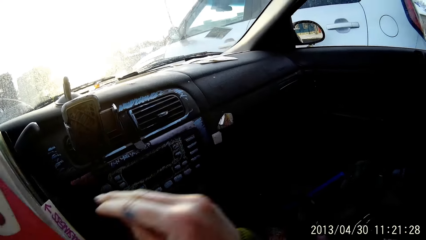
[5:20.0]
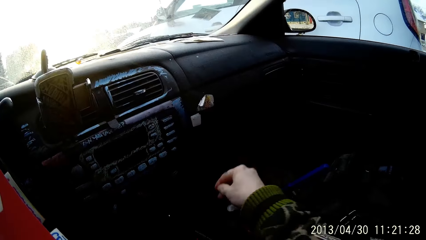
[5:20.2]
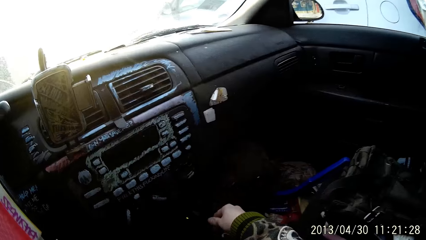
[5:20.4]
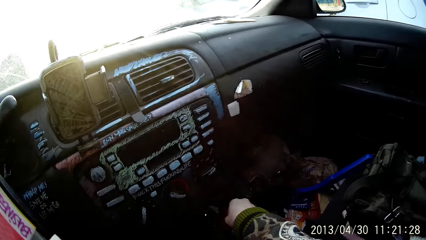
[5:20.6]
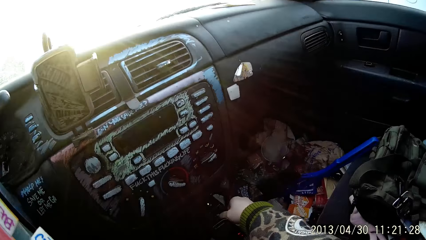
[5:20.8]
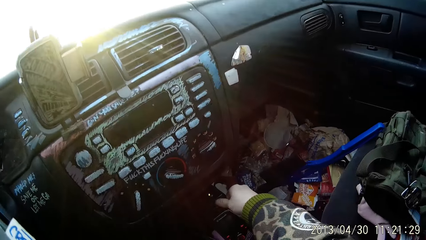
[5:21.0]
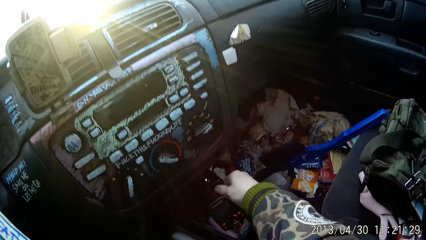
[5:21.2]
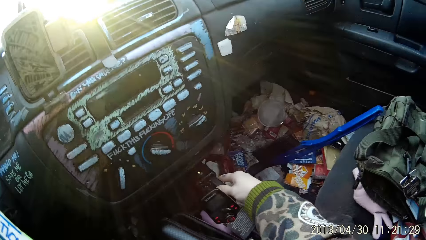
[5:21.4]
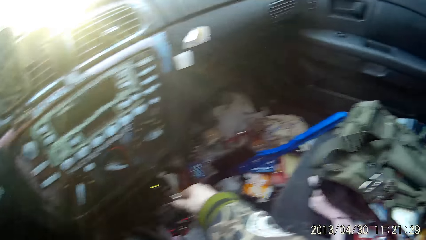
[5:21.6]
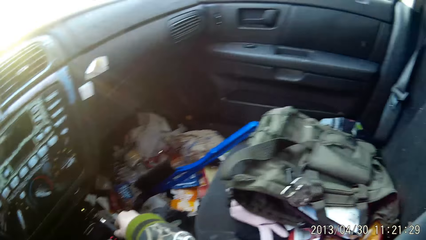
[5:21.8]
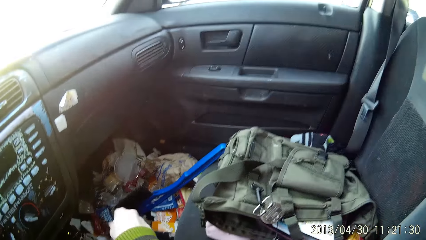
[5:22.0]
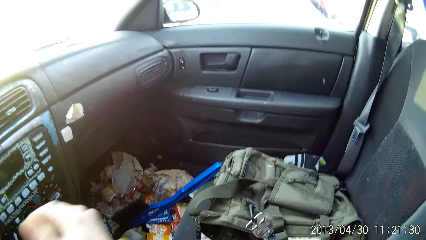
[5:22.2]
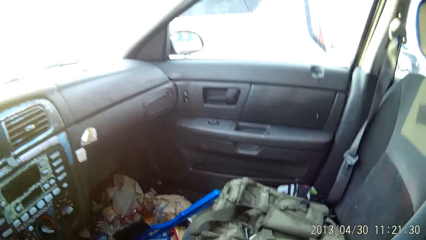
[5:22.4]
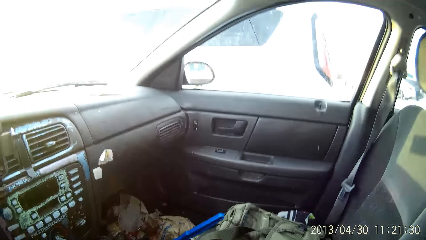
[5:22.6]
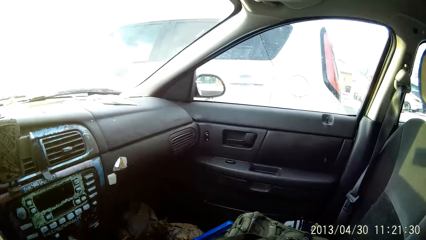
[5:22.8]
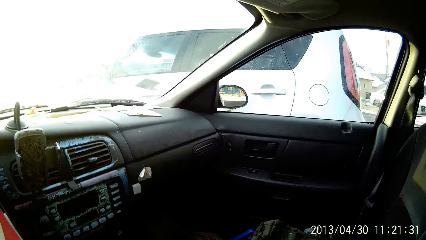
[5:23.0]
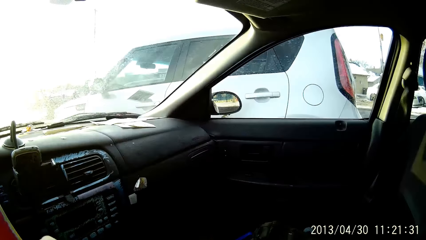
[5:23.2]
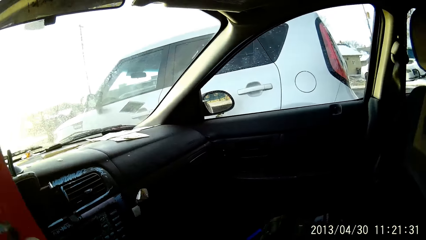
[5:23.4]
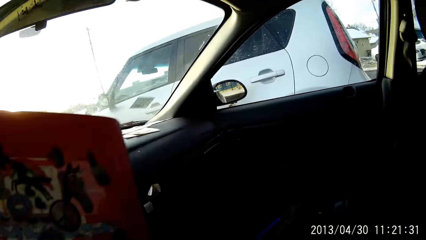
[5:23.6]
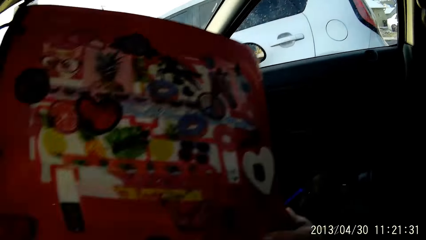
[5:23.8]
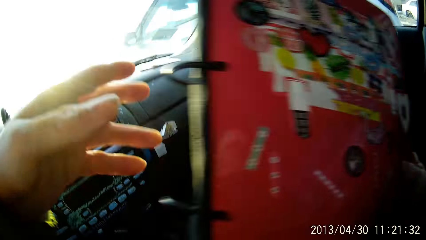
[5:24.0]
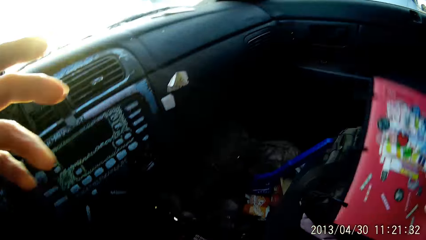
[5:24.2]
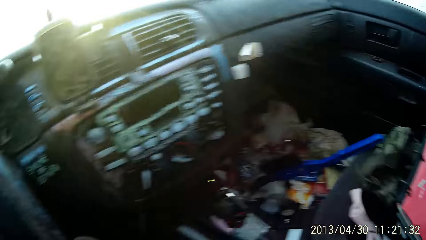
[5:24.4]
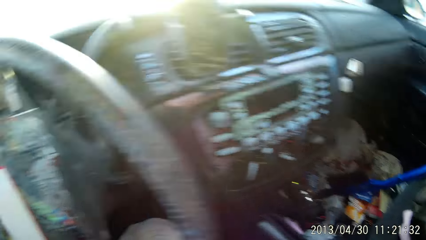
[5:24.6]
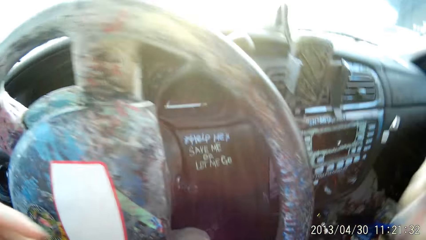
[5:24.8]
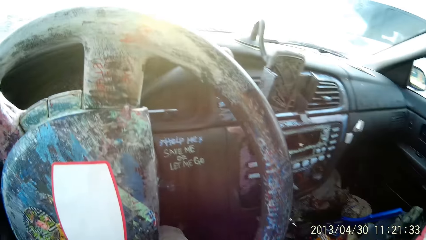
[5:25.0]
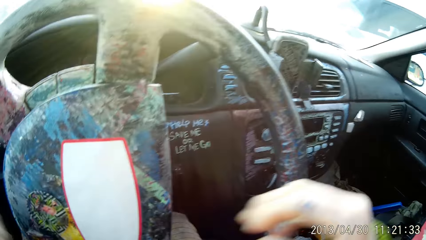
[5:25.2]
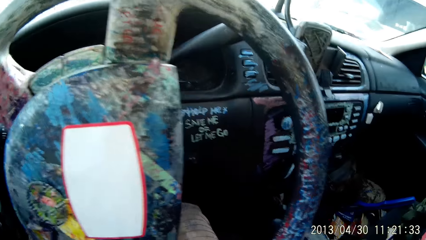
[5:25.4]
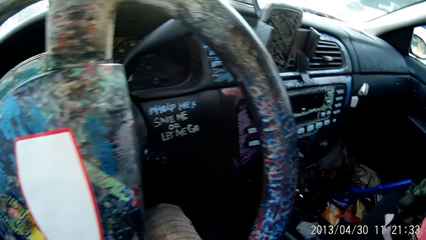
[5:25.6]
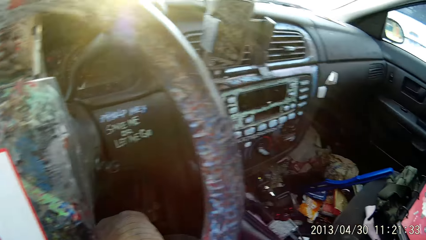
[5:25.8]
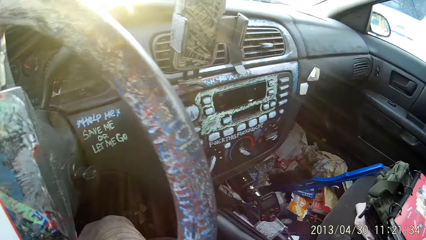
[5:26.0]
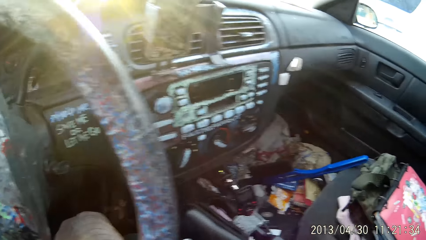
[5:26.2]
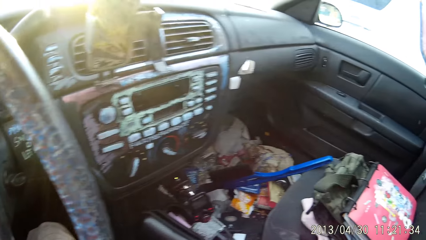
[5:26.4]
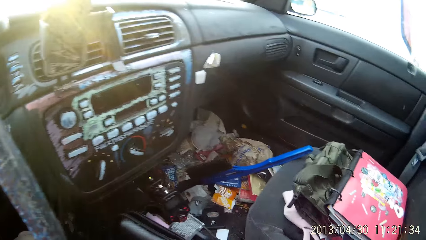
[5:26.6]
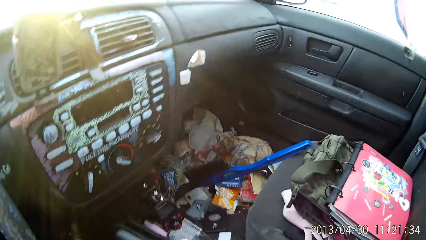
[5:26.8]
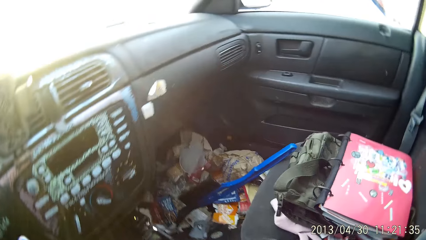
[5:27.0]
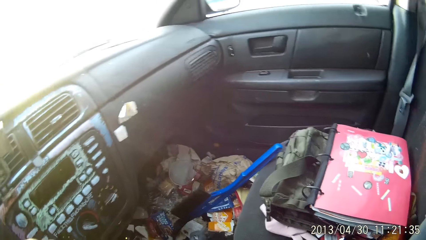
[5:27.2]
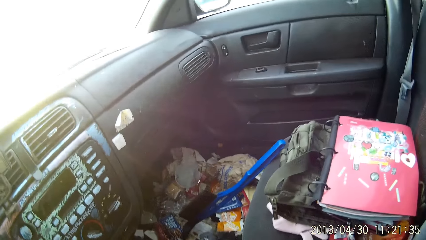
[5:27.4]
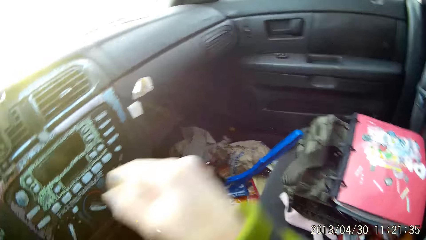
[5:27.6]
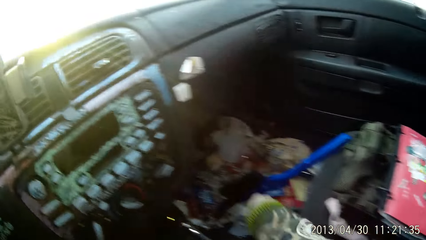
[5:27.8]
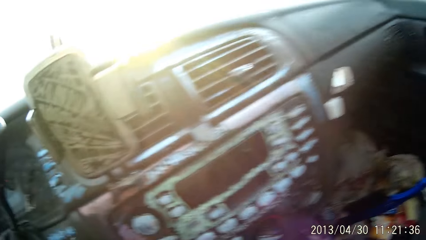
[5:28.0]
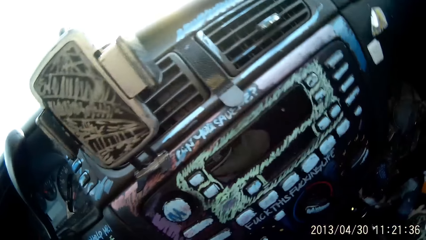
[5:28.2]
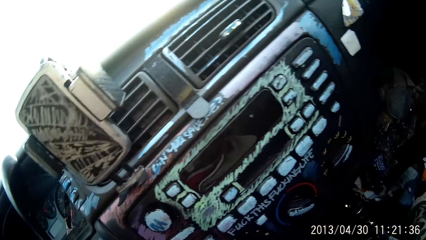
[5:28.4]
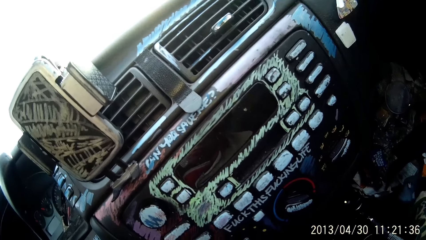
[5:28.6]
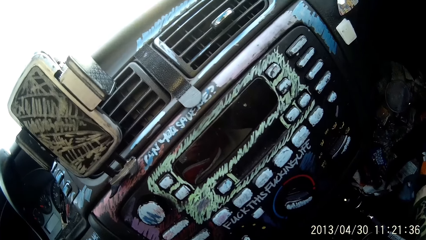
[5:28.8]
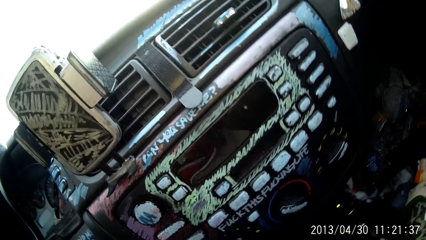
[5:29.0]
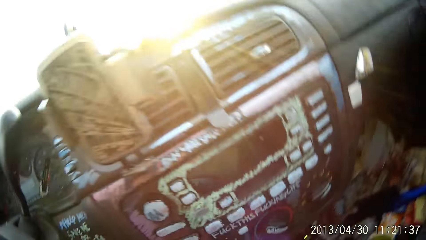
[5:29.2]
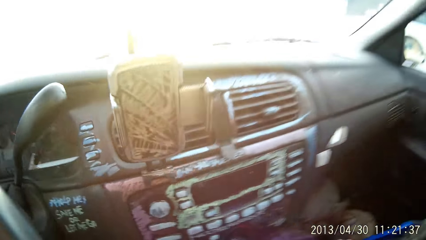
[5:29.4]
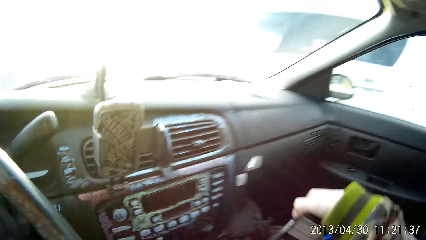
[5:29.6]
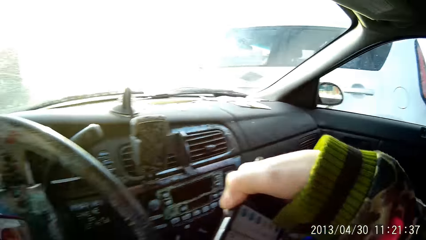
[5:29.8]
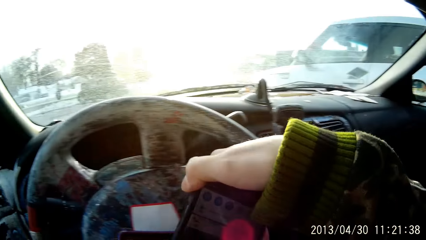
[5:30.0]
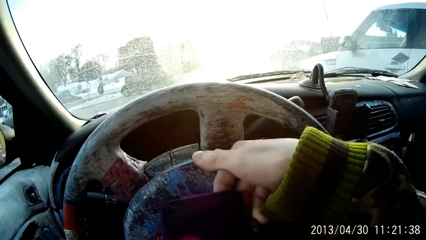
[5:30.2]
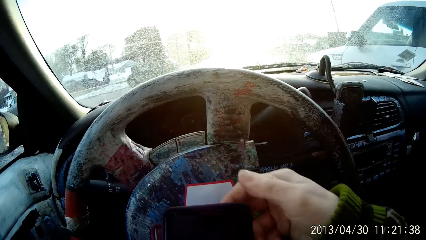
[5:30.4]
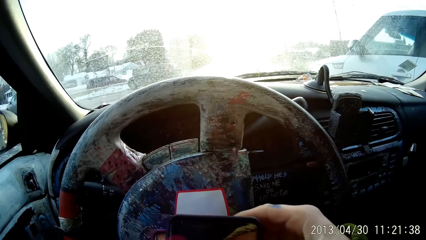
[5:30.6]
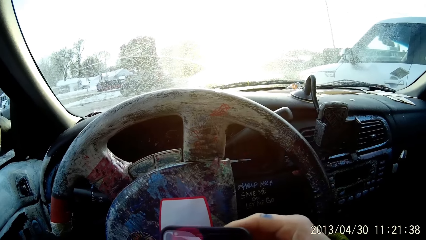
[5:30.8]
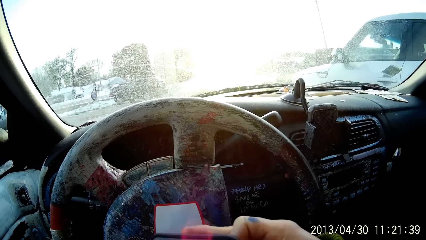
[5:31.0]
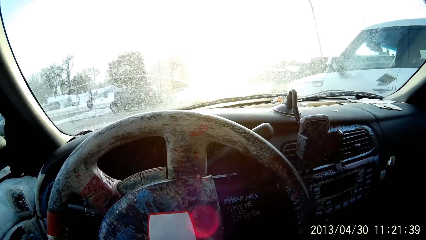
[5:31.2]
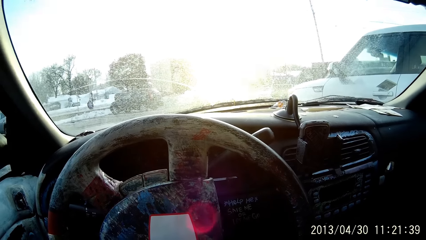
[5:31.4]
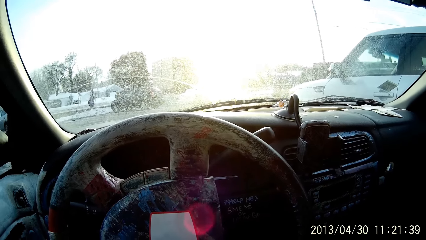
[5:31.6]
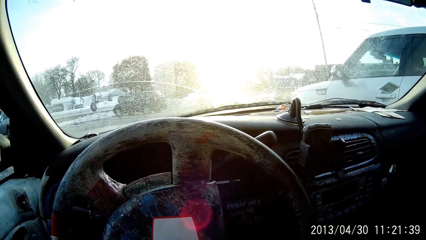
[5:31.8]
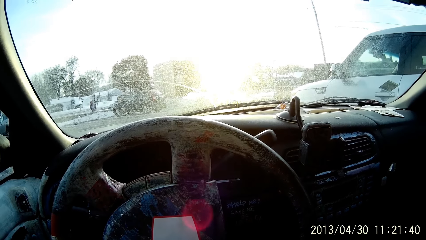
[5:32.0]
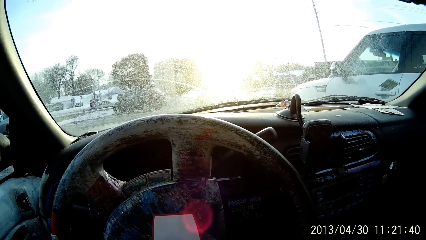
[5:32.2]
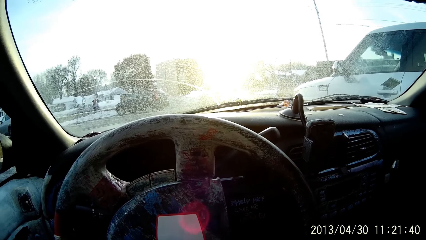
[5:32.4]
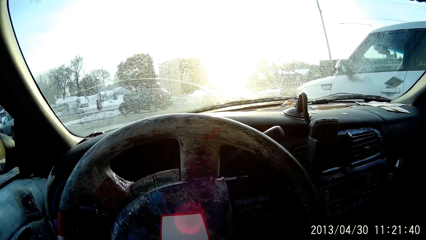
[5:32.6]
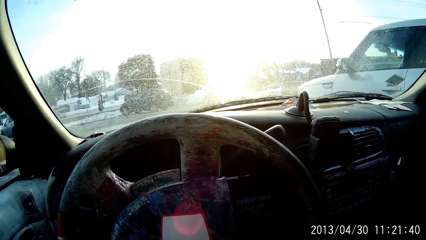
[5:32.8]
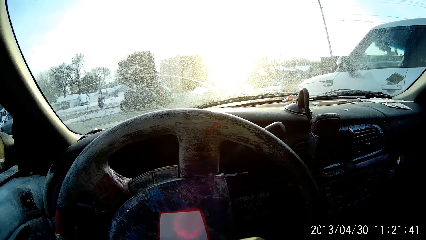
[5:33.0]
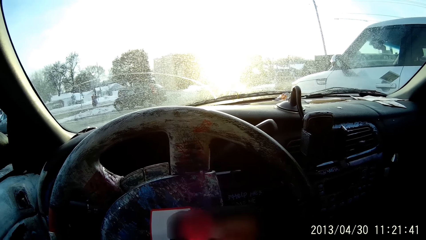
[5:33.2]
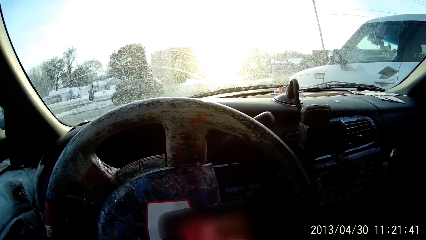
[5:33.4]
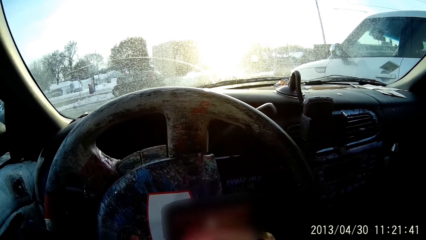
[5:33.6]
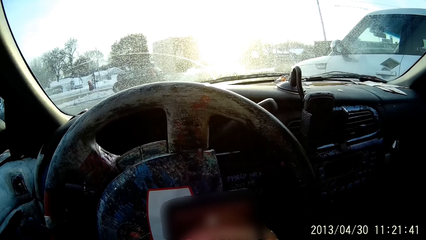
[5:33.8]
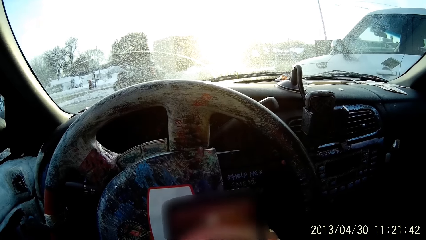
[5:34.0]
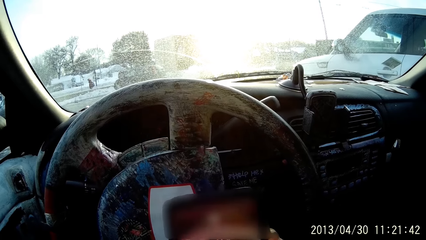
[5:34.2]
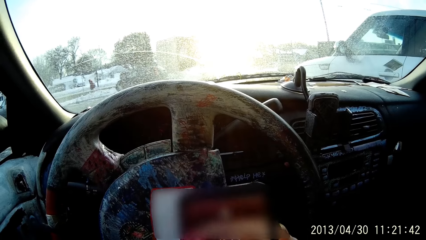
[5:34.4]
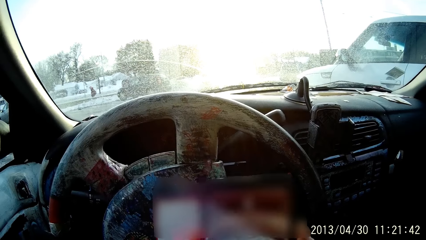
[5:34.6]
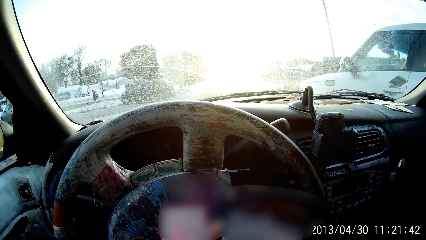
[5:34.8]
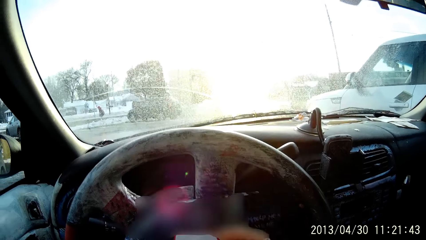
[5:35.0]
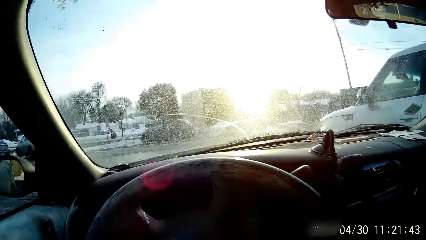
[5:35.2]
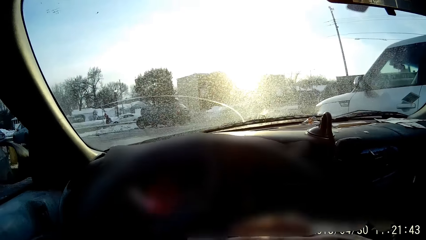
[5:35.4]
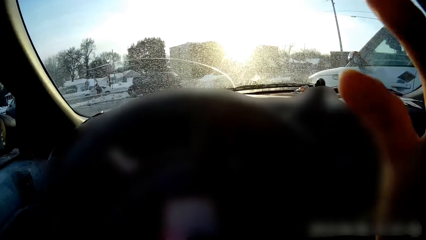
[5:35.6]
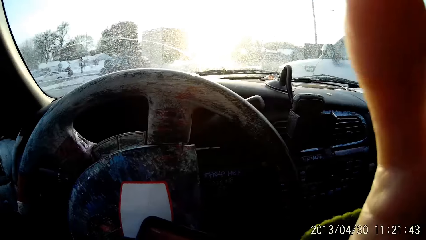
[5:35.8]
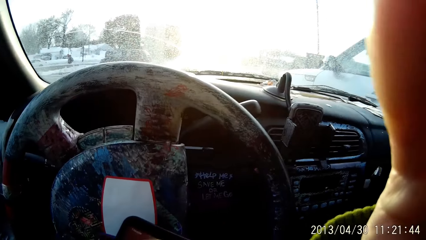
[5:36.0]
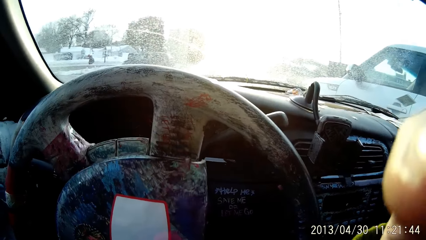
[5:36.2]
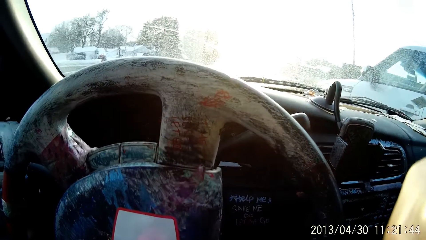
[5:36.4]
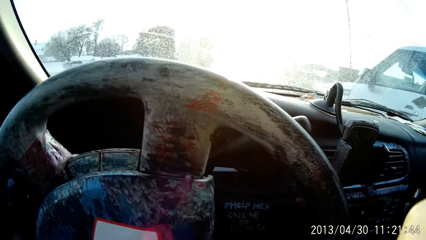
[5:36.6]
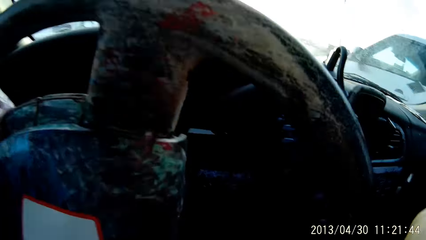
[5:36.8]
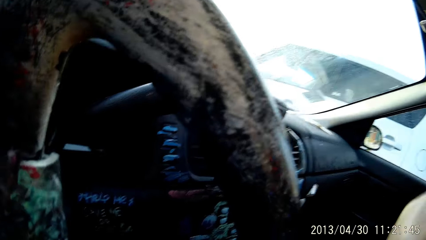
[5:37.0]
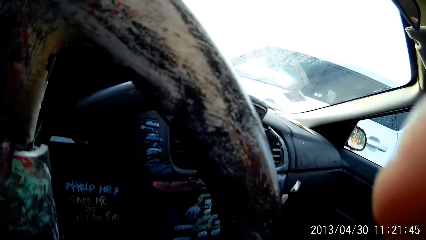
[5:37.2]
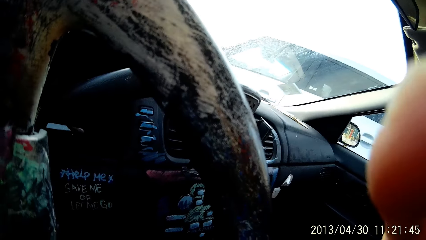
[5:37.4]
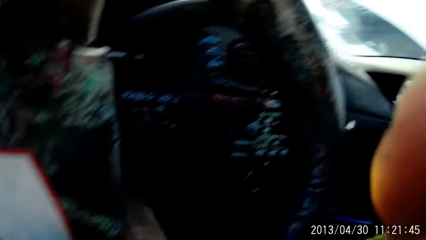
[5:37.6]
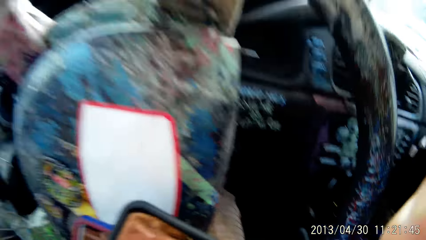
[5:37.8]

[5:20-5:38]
The camera wearer folds a file. She touches a car travel charger with her right hand. She does something. She places the diary on a car seat with her right hand. She picks up a mobile phone with her right hand. She holds the phone.
